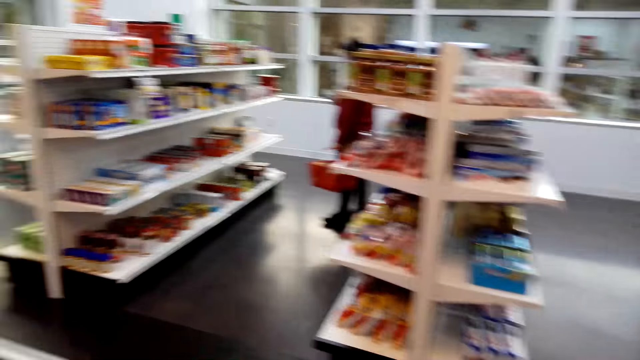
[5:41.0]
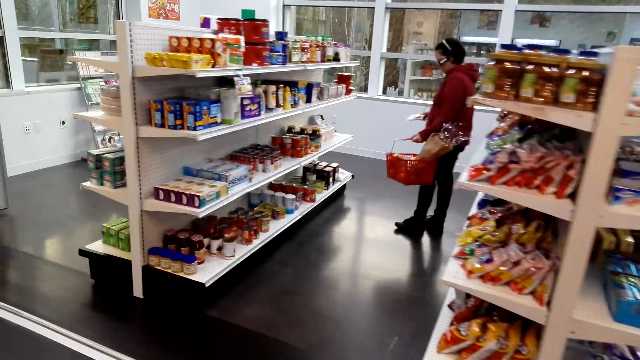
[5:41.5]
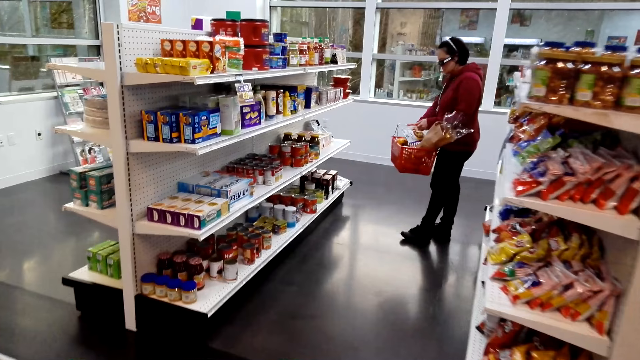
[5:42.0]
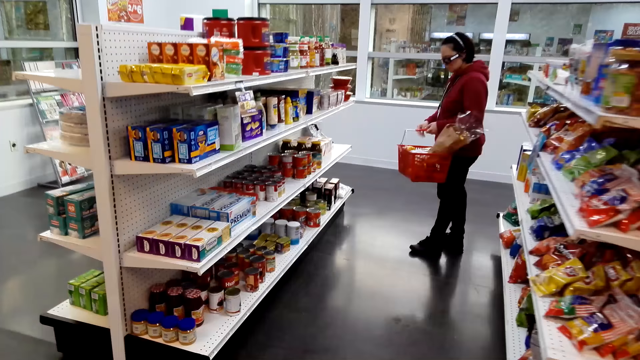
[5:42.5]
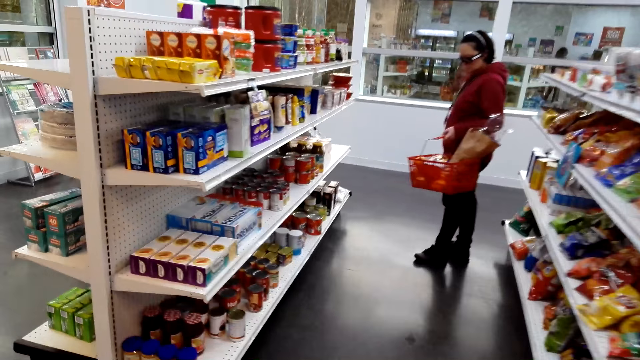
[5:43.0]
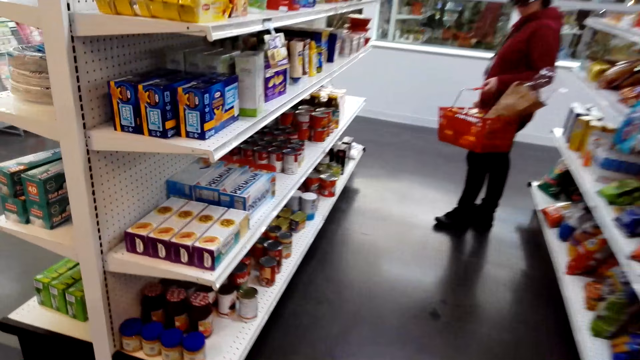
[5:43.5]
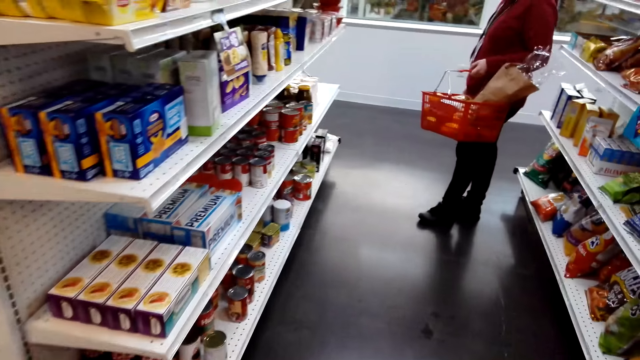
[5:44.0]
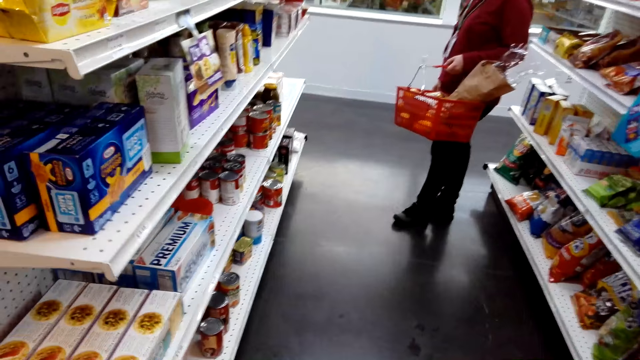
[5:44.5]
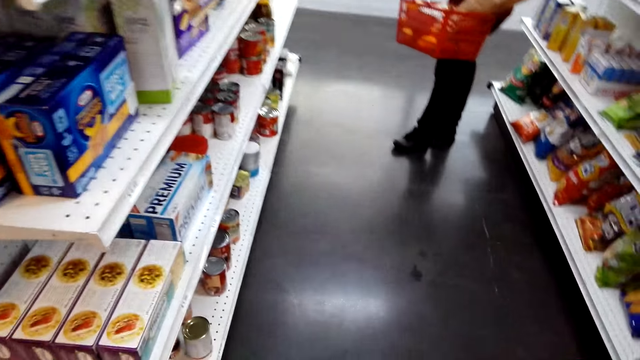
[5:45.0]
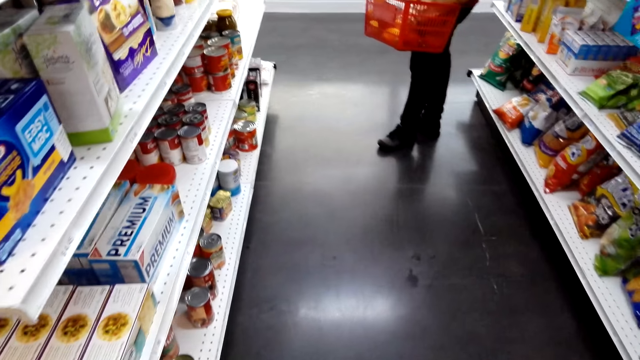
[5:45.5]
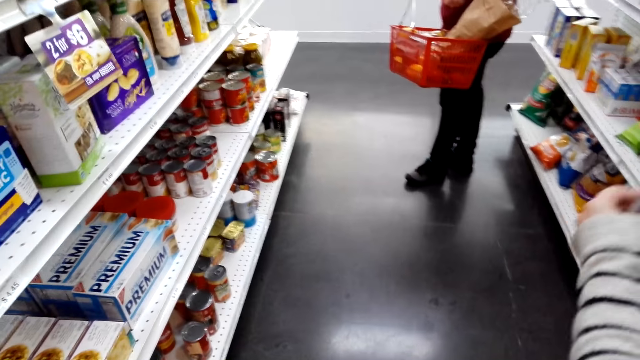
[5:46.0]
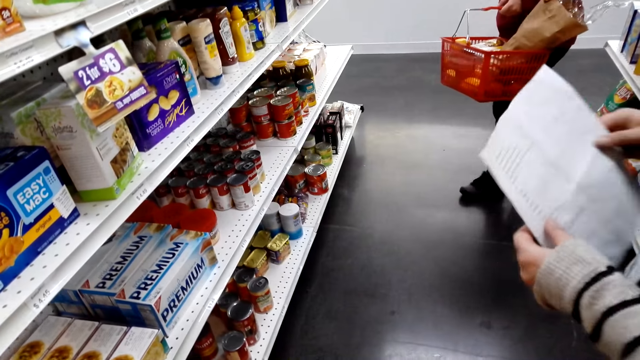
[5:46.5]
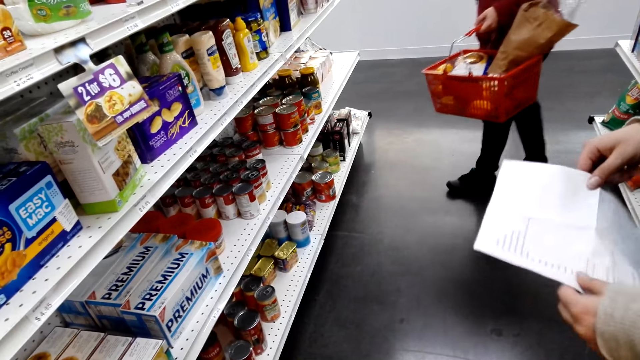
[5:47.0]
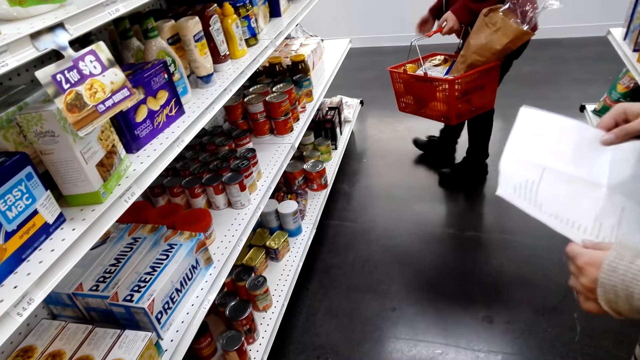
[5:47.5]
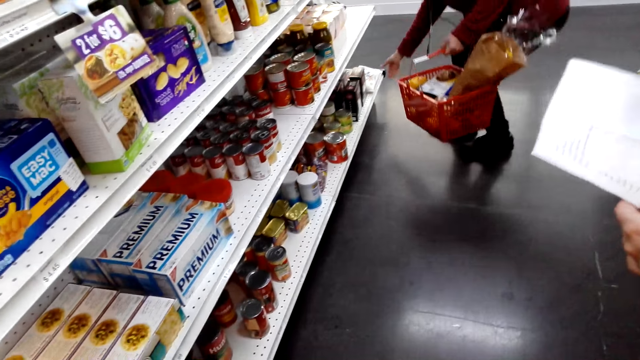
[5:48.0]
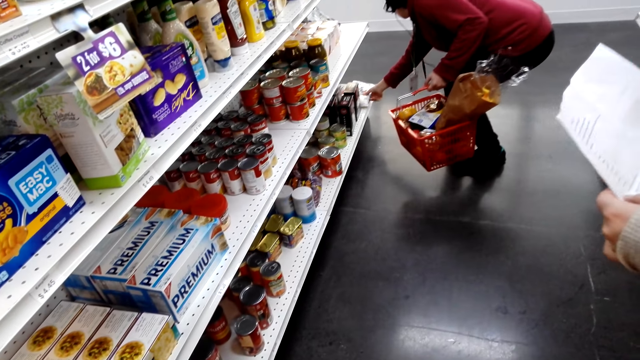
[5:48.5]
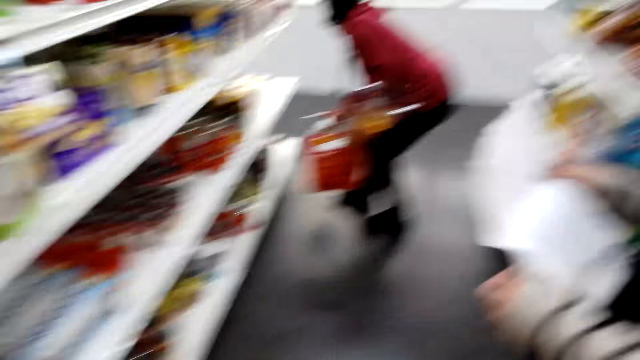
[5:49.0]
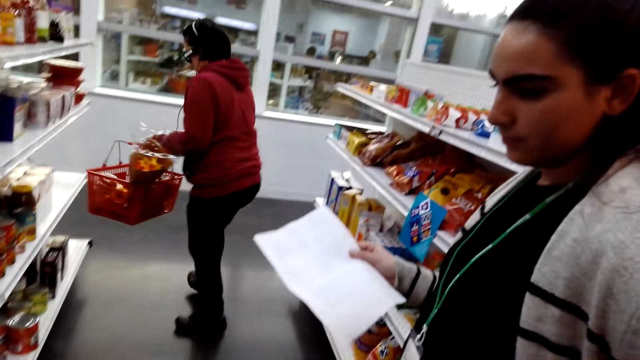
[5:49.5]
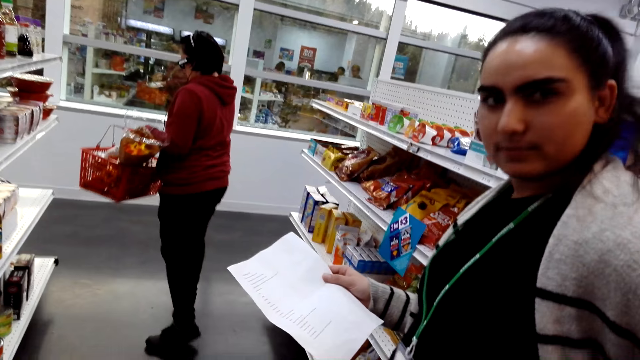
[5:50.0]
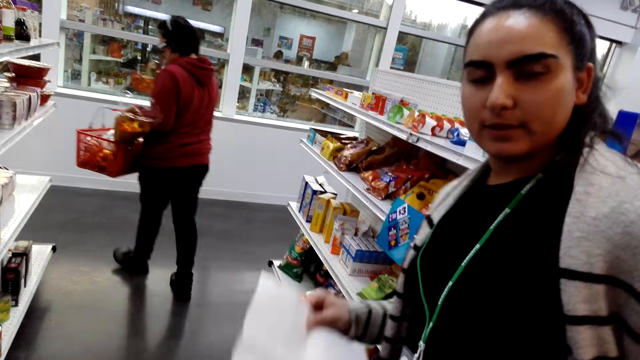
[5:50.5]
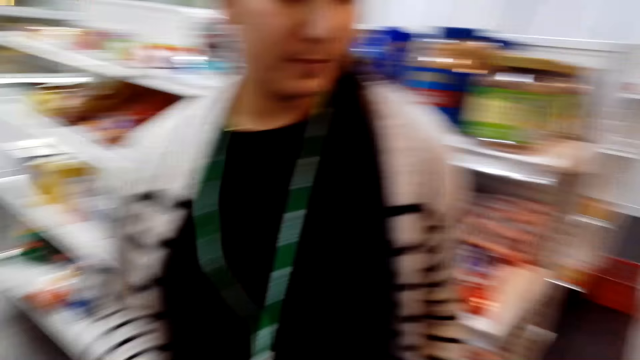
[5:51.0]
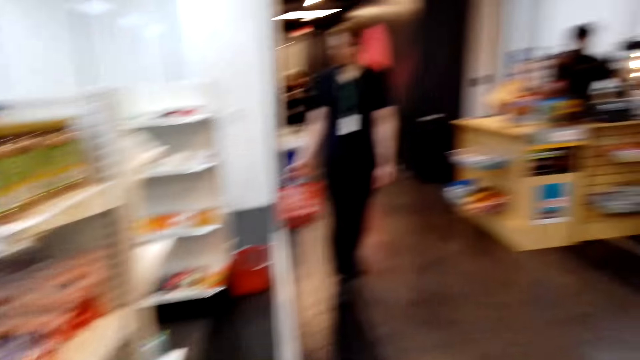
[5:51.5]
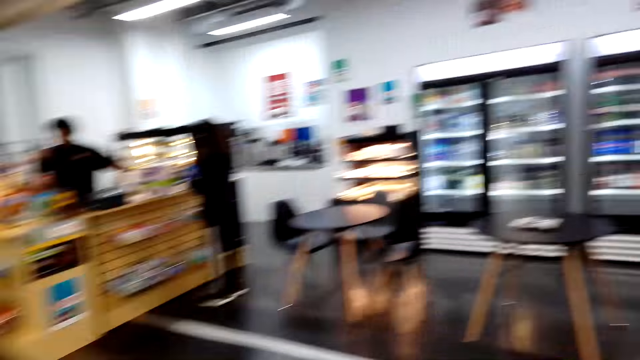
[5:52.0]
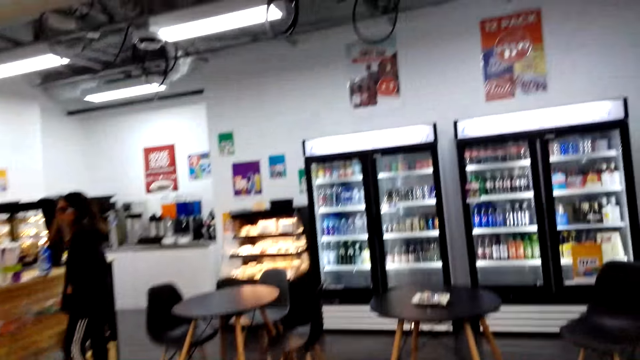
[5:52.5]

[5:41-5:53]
The camera wearer walks in the supermarket. A lady carries the shopping basket. Another lady carries a shopping list. The first lady picks up something. The camera wearer talks to a woman.

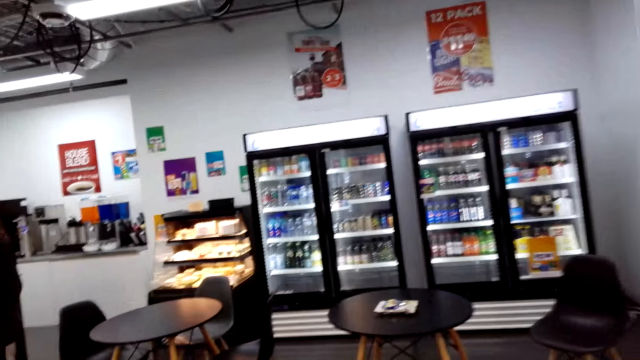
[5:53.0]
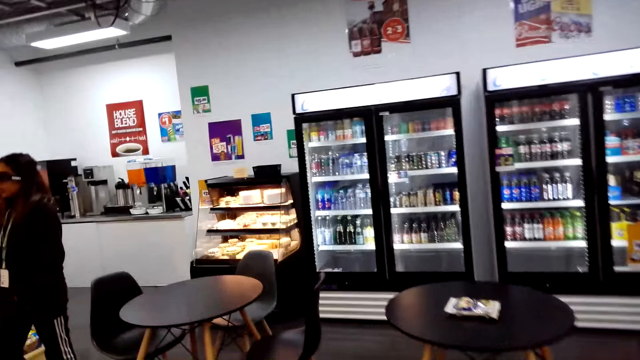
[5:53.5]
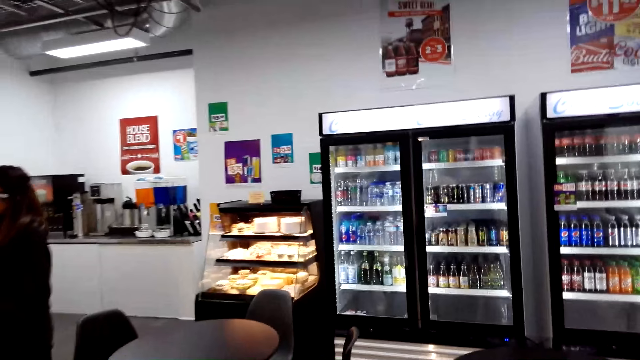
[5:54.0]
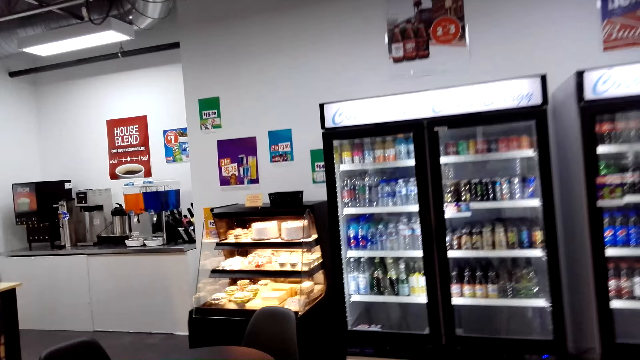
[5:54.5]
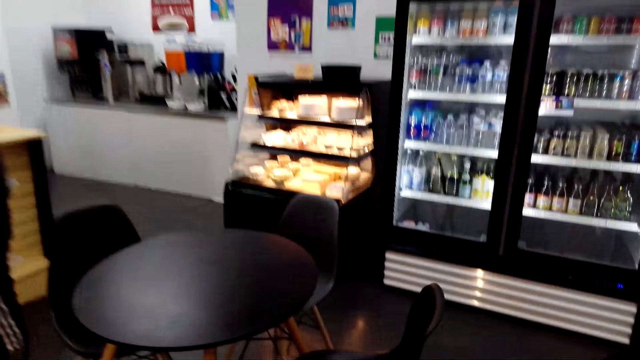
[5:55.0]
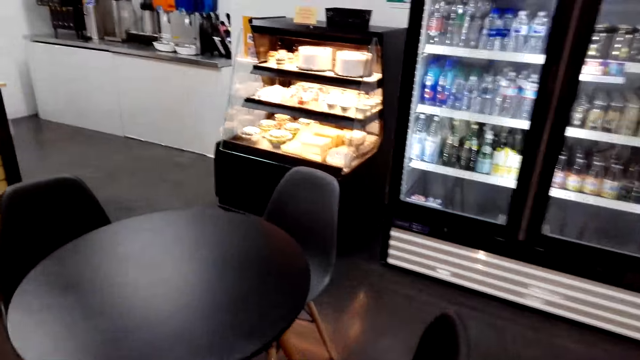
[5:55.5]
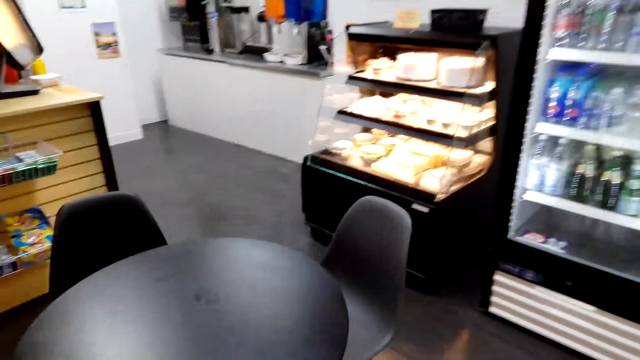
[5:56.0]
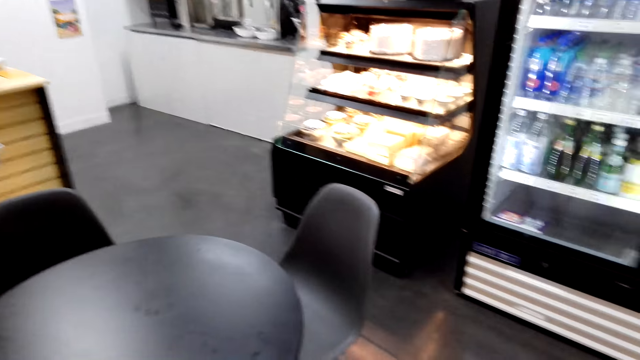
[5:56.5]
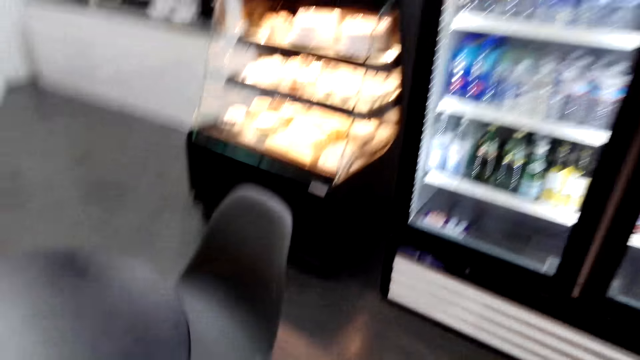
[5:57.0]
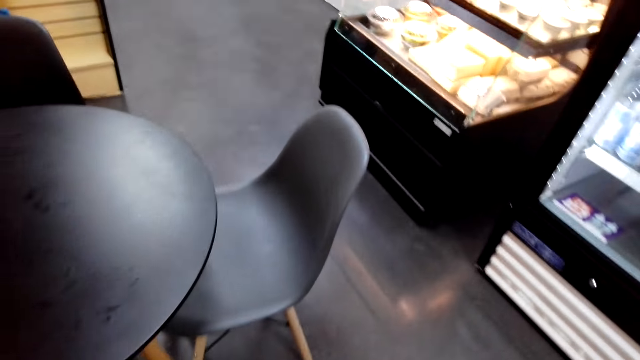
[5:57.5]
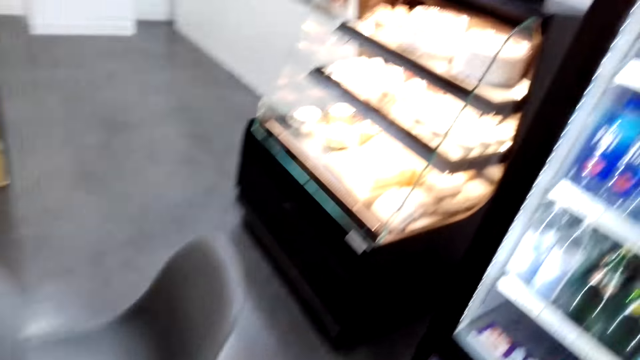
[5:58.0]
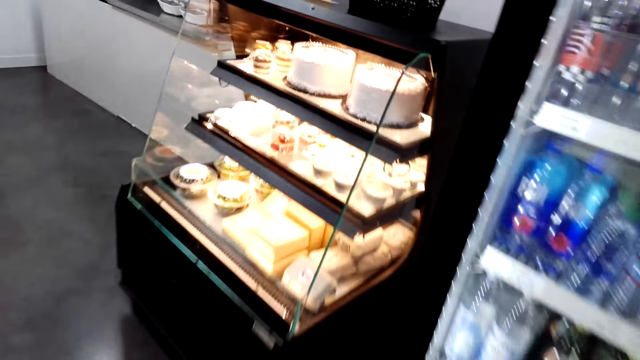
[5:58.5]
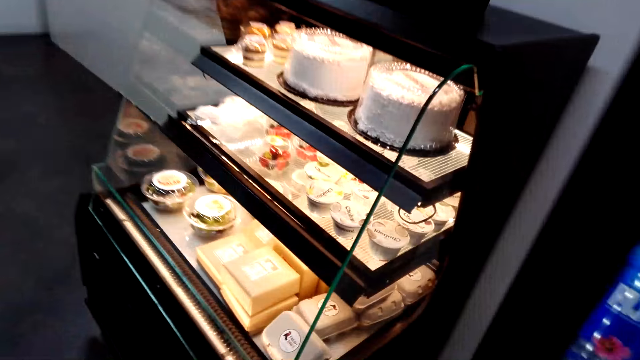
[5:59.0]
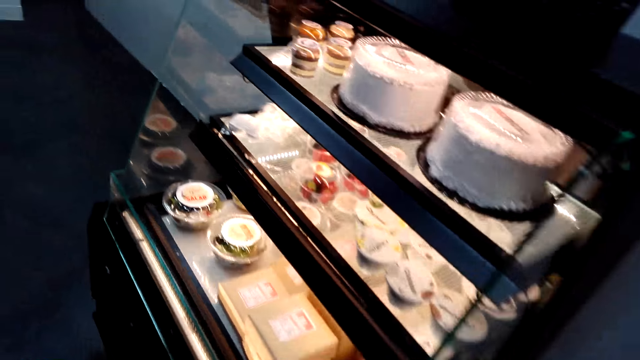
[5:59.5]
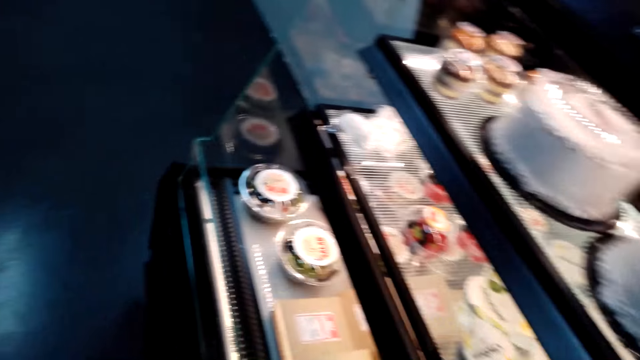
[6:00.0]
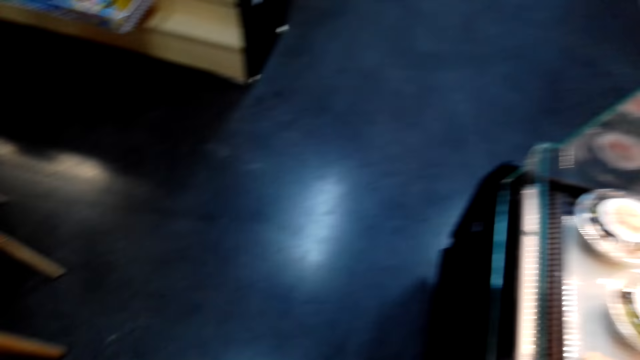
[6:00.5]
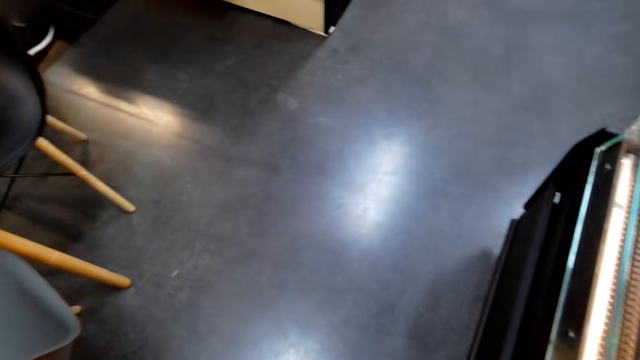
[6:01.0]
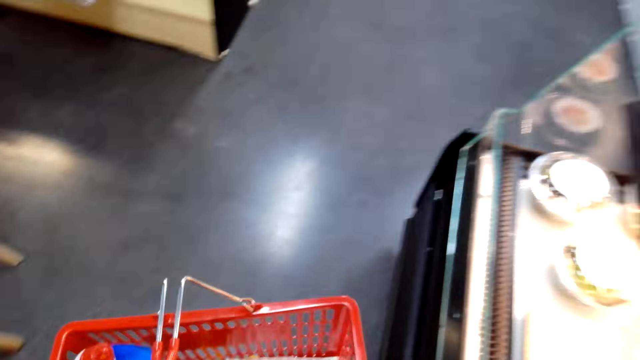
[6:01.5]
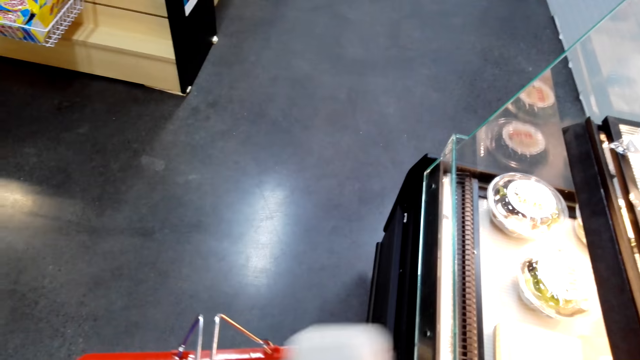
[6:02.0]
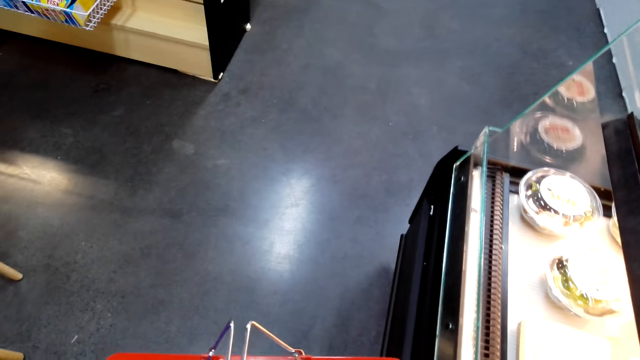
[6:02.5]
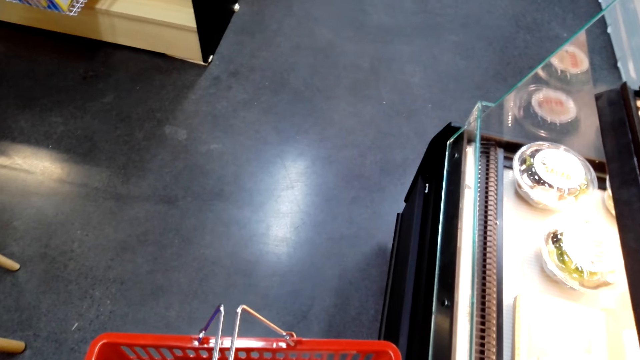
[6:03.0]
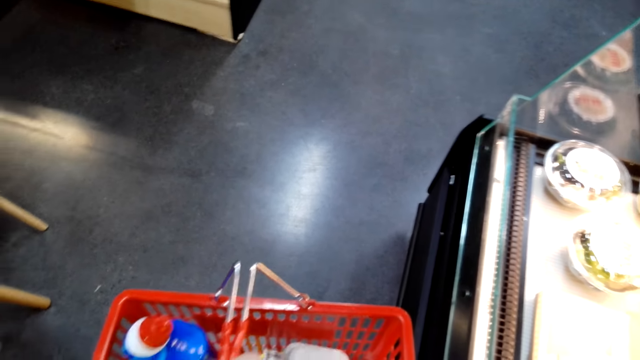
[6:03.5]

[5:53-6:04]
The camera wearer walks in the supermarket. They pick up the baked goods and put the baked goods in the basket. They carry the shopping basket.
